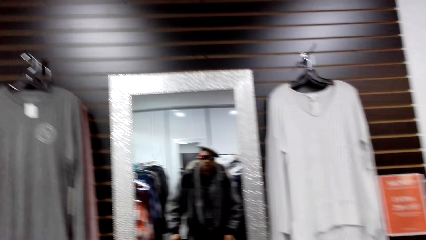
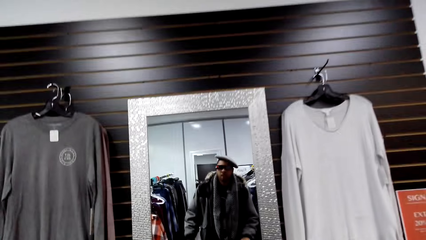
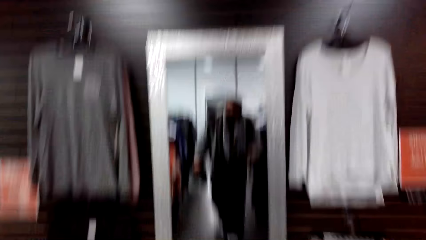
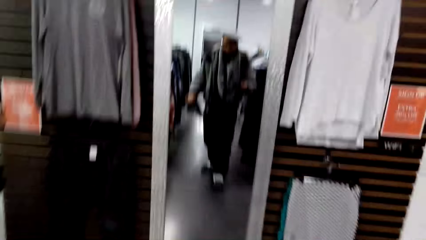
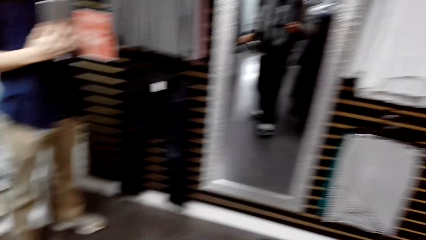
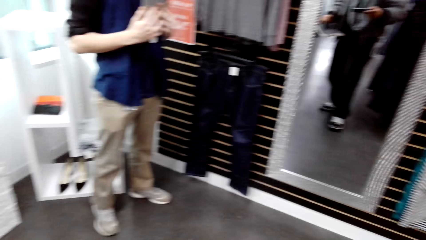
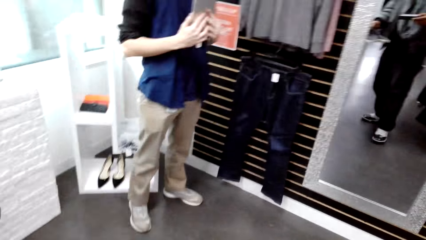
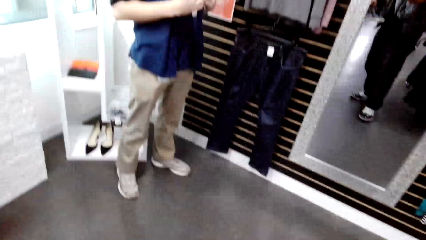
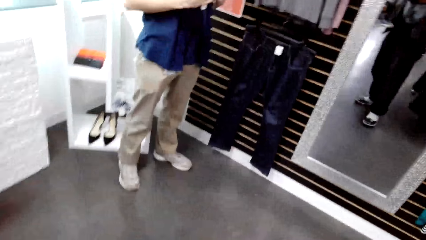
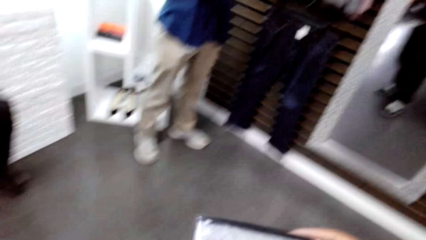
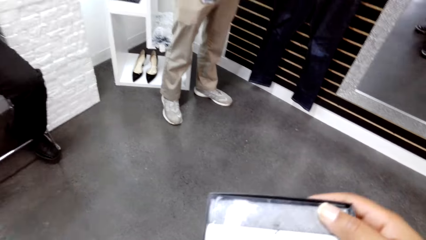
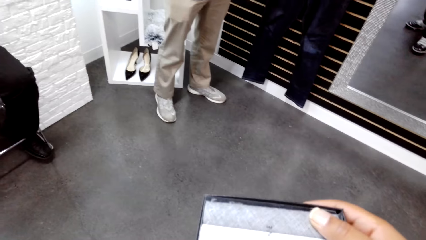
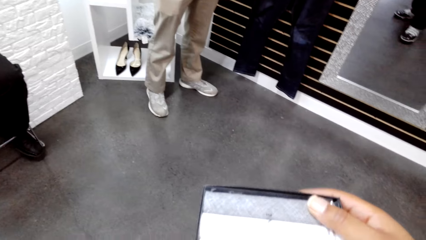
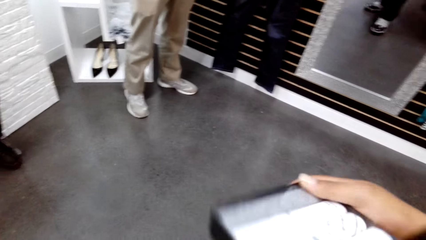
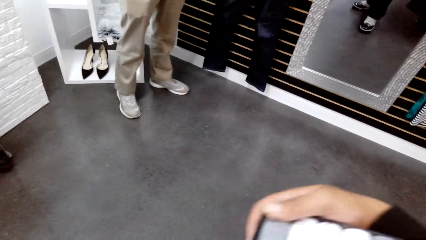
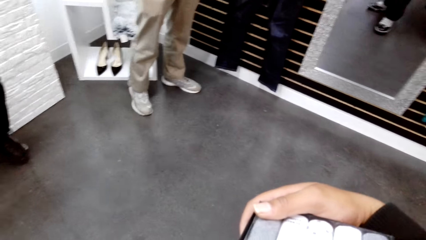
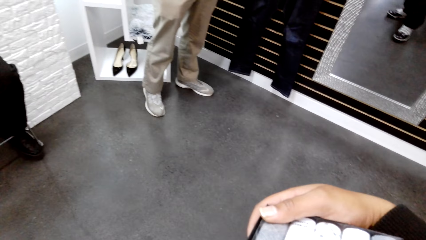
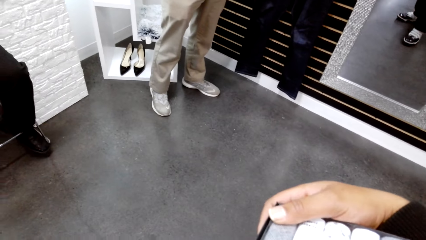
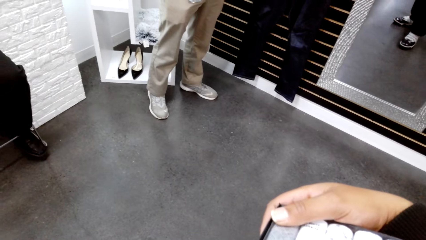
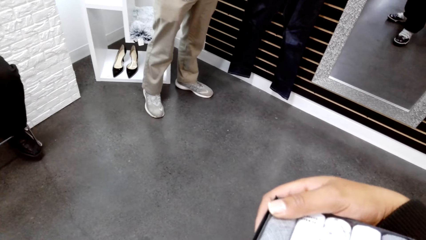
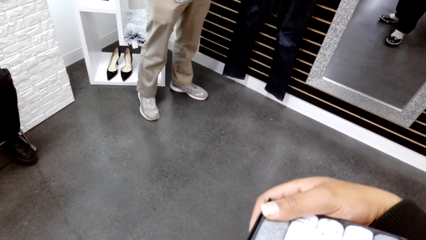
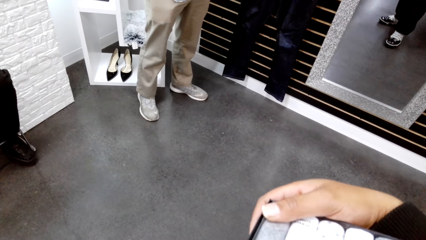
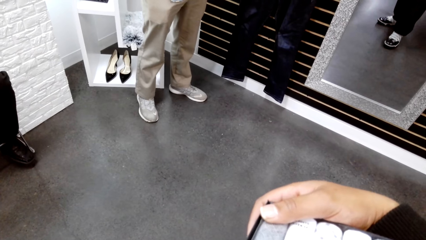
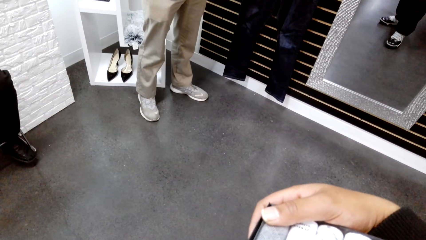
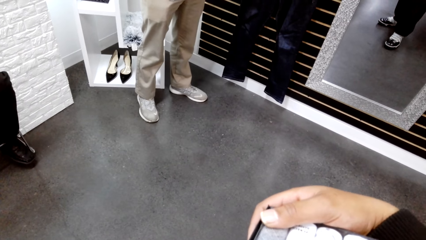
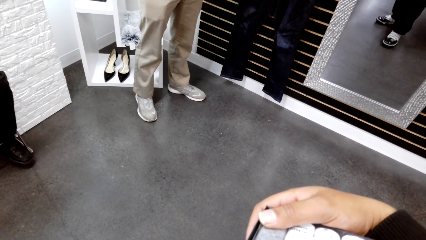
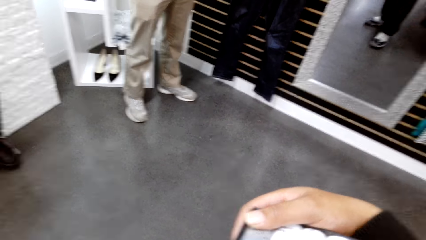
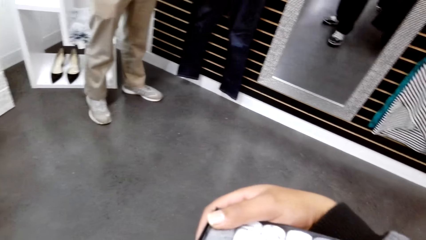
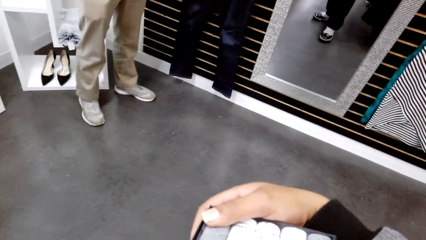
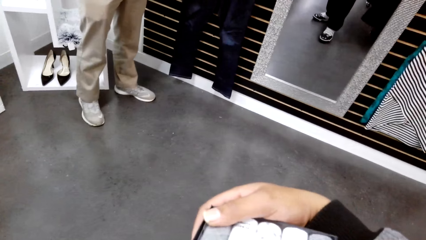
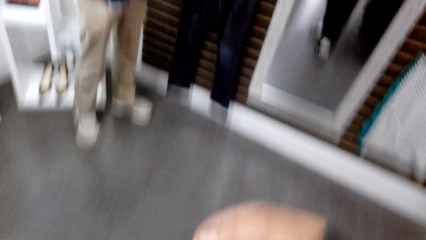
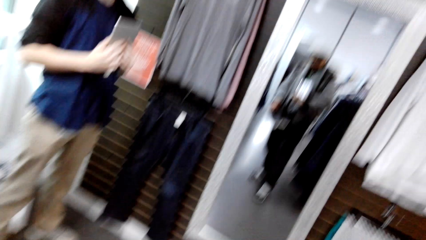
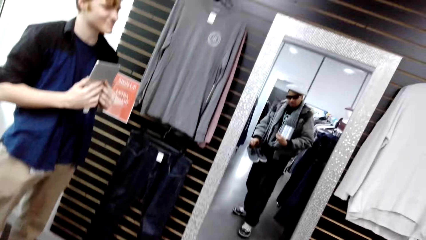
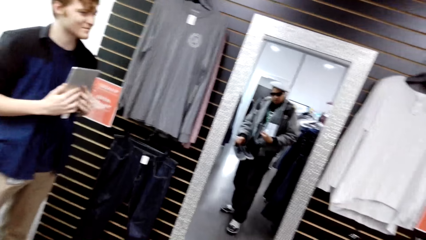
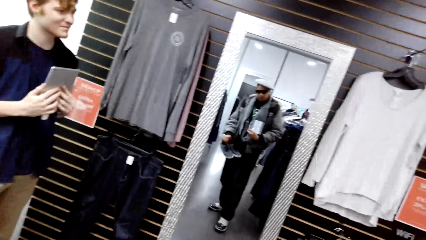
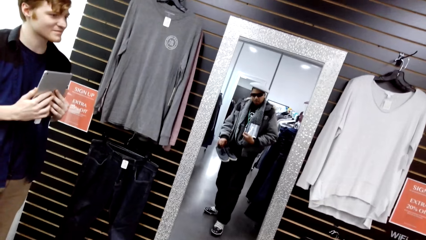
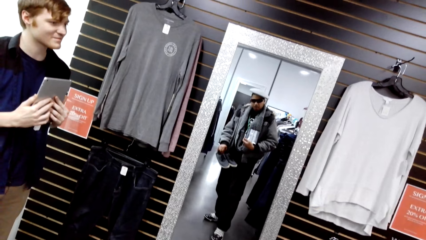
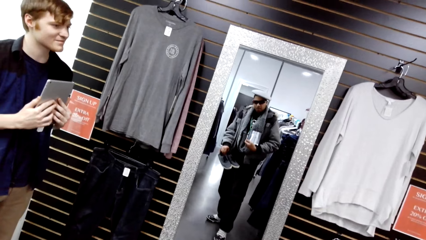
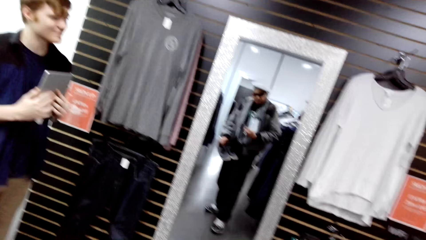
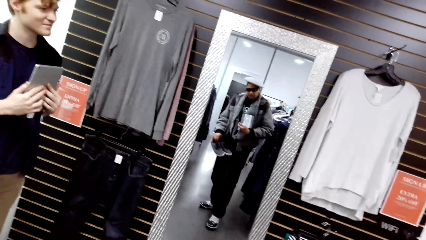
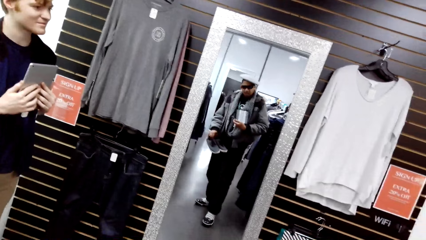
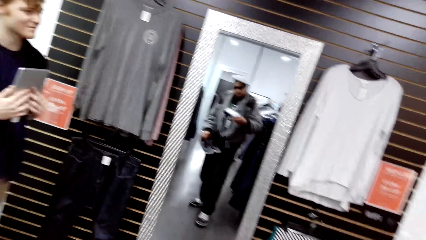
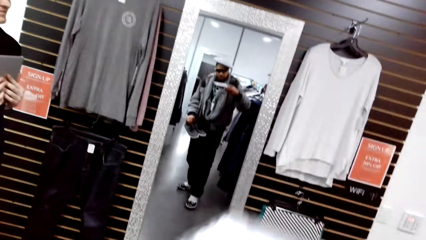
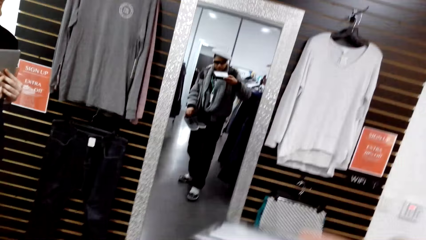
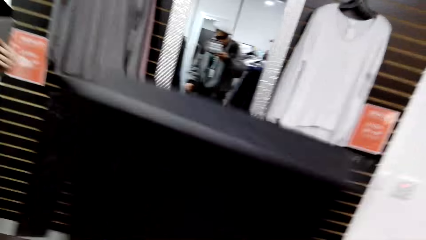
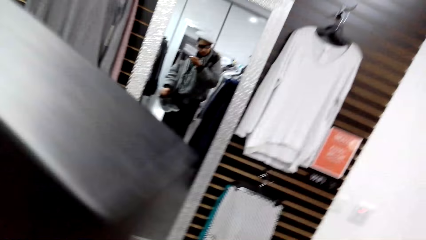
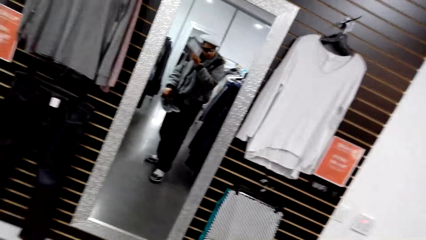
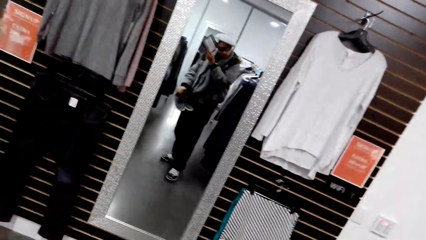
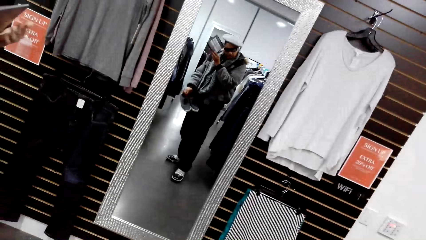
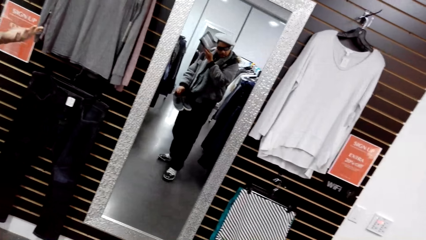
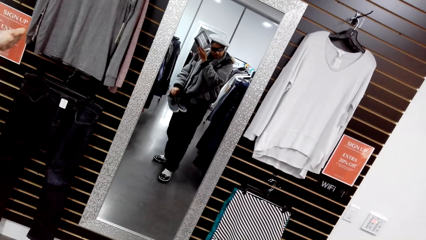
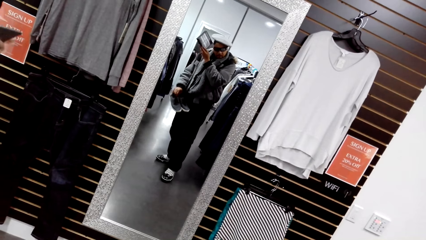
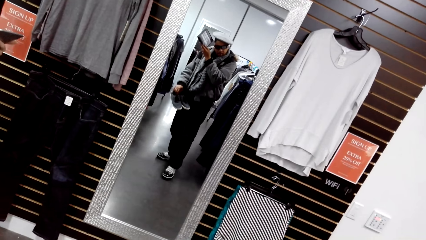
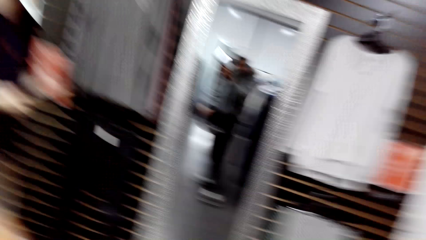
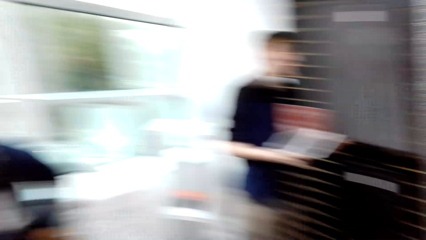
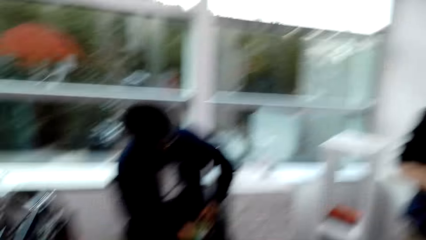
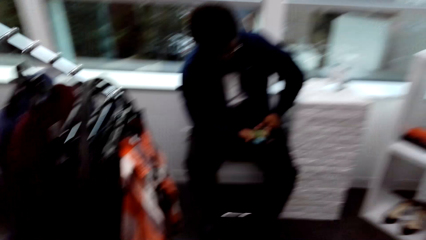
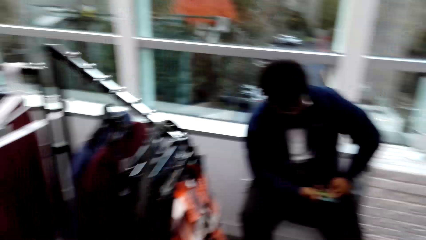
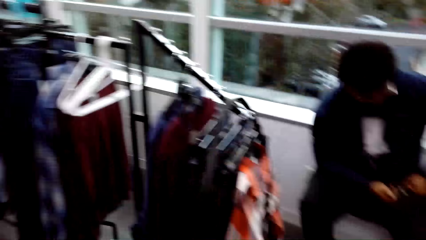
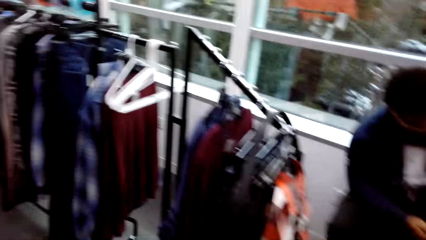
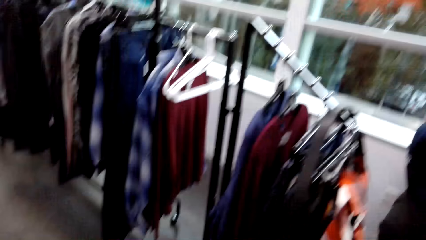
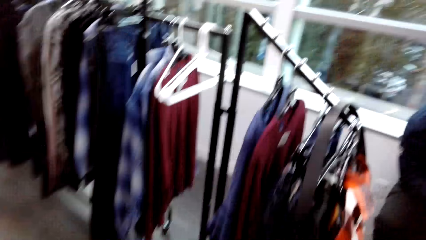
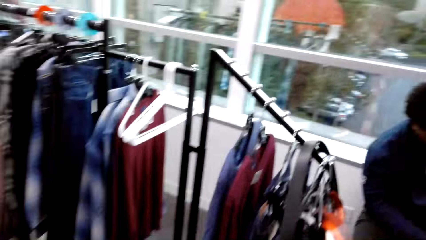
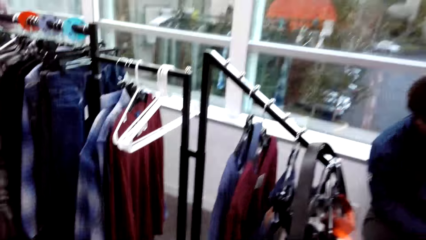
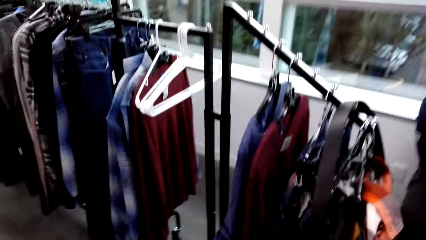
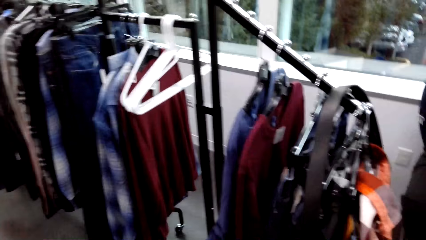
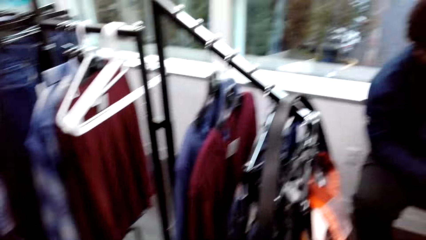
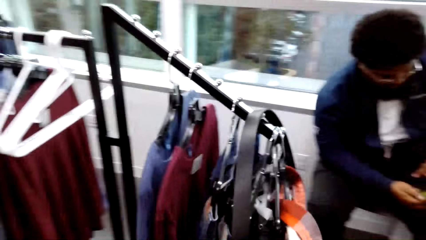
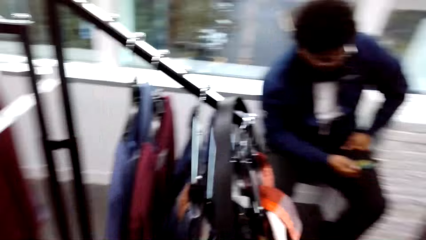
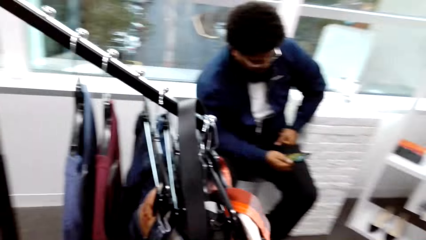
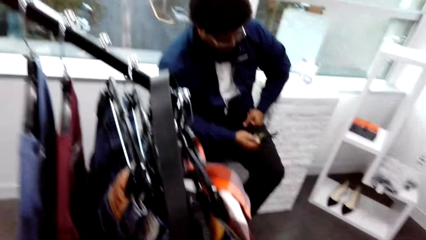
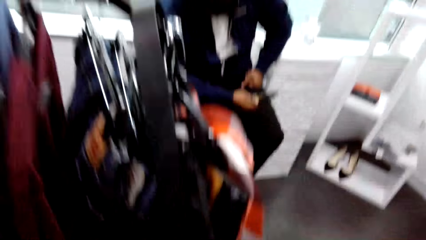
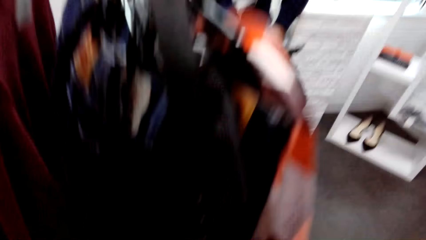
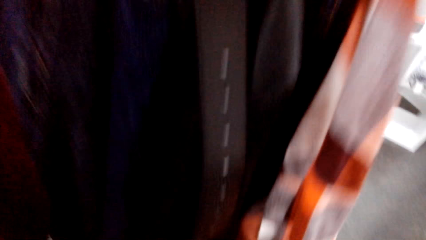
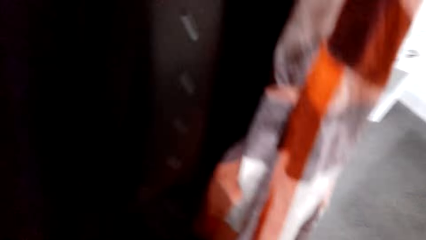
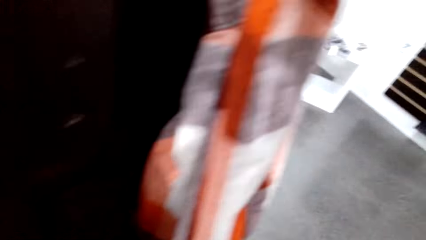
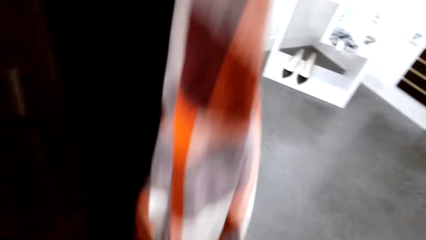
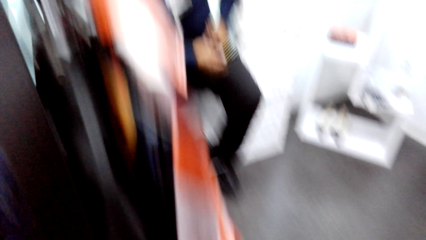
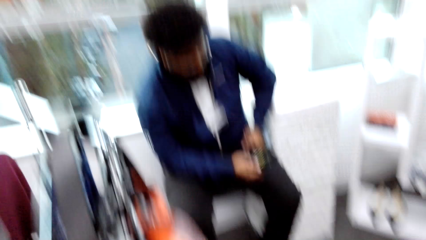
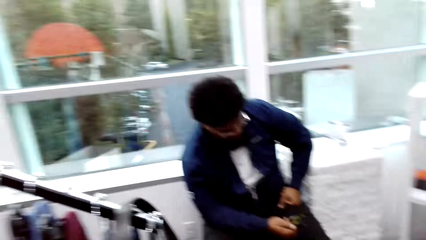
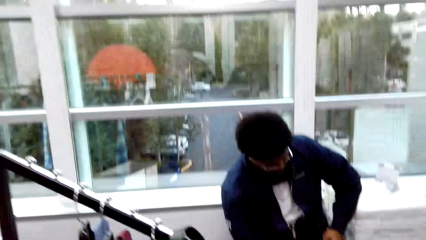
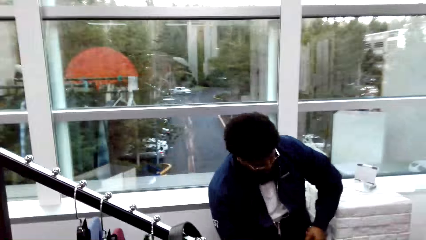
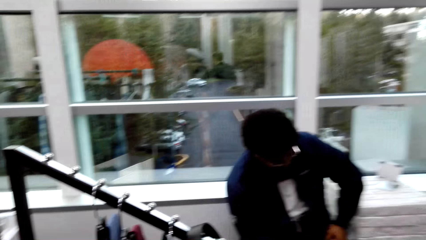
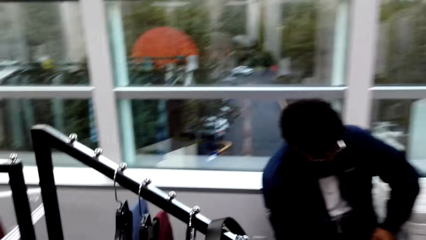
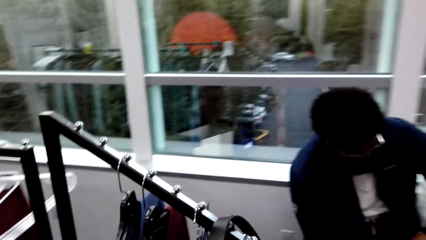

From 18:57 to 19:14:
The camera wearer adjusts the pack of singlets with his right hand. He looks at the mirror. The man holds a phone with his right hand.
